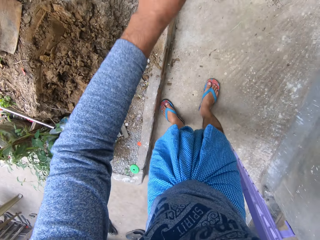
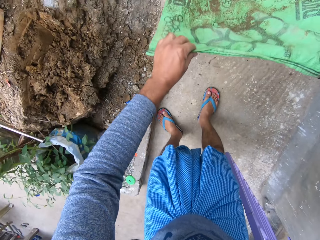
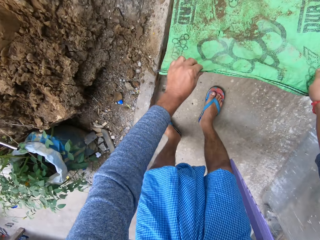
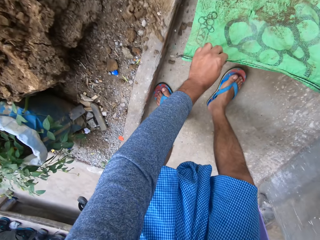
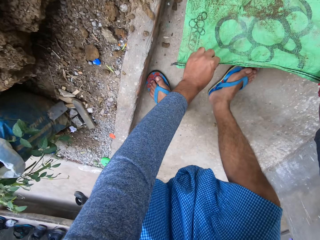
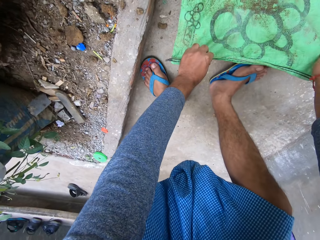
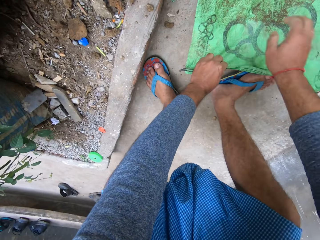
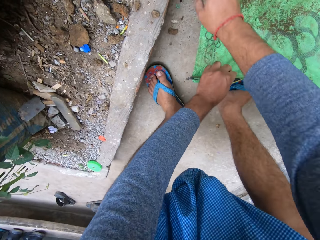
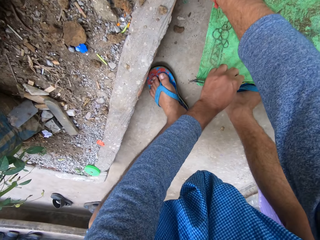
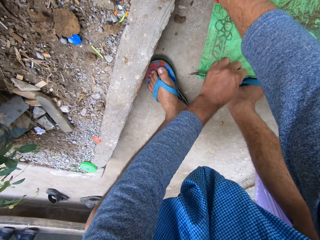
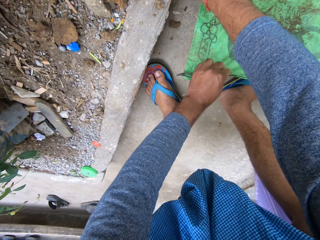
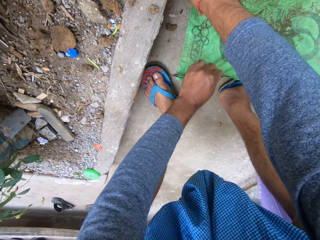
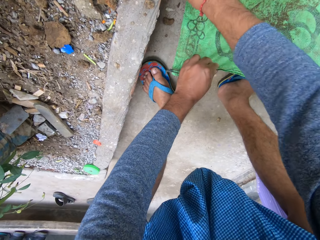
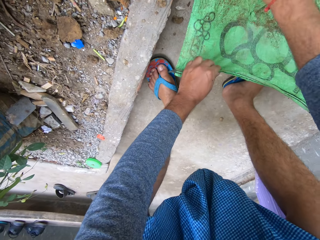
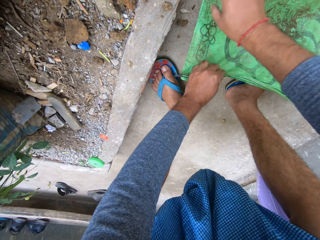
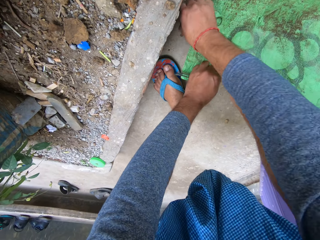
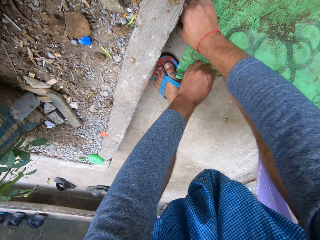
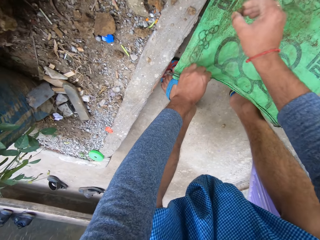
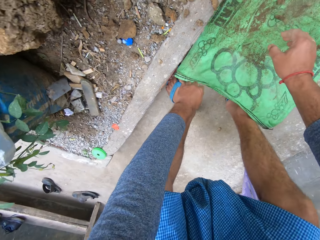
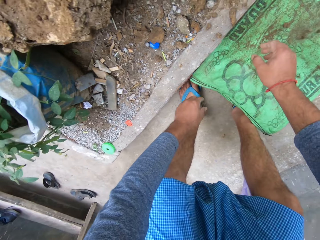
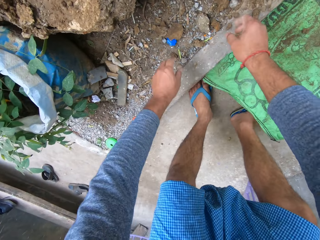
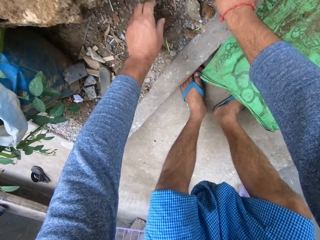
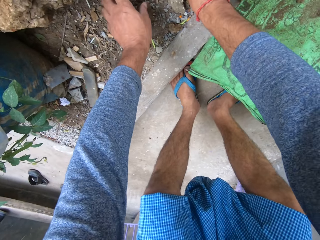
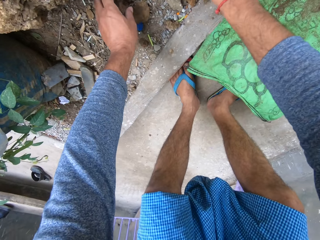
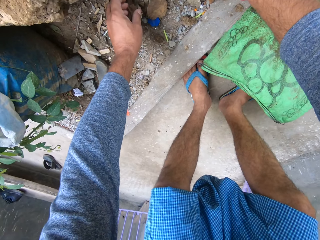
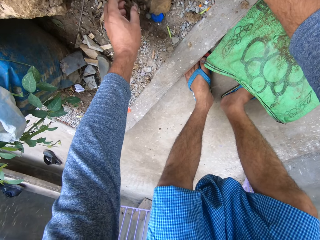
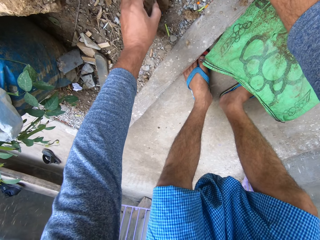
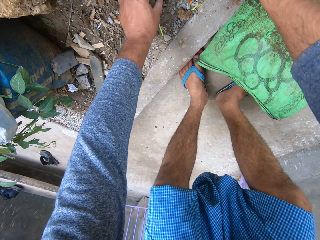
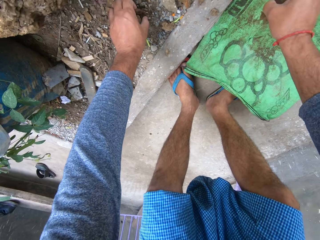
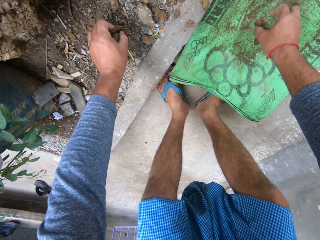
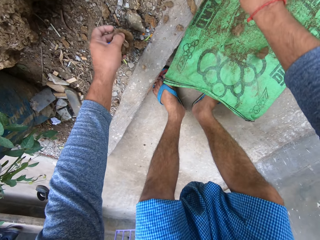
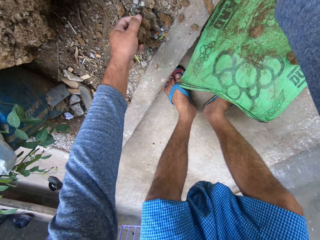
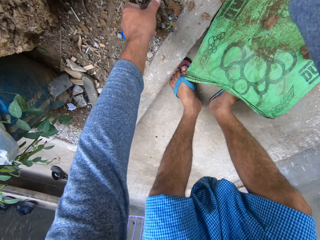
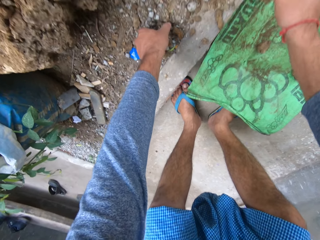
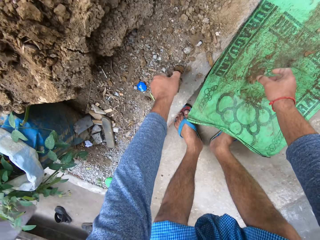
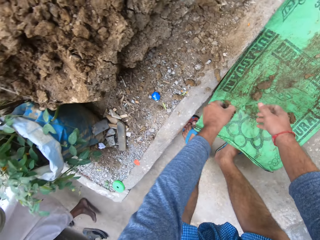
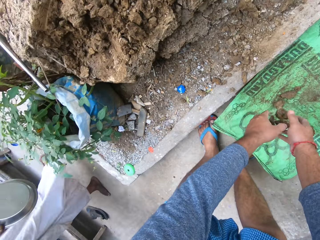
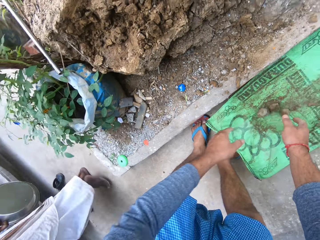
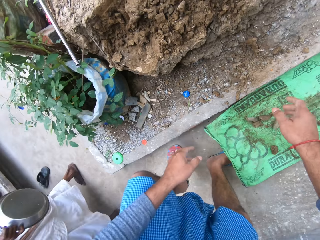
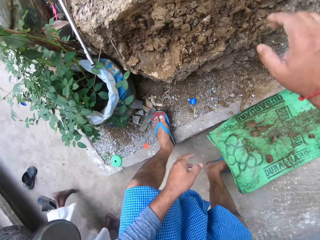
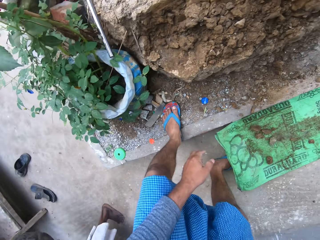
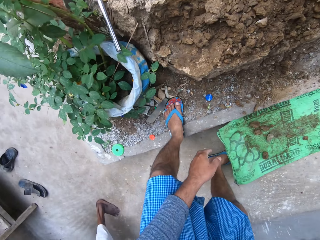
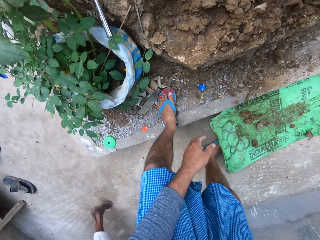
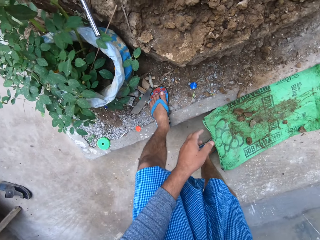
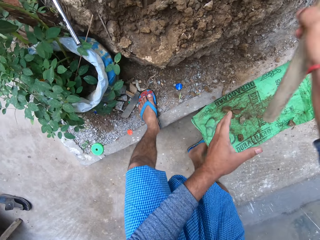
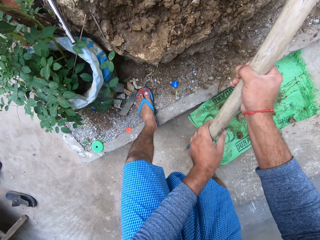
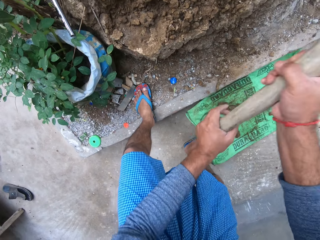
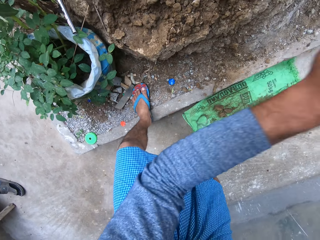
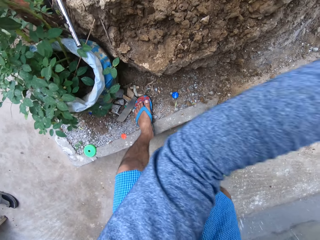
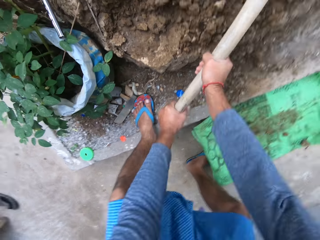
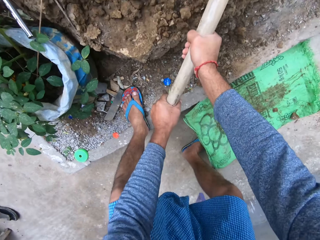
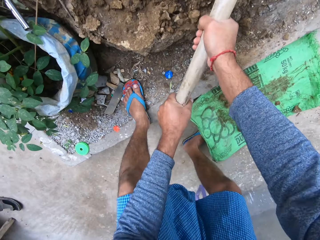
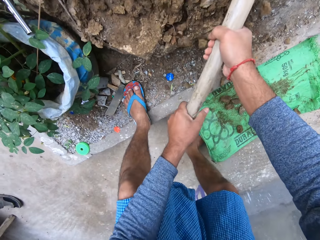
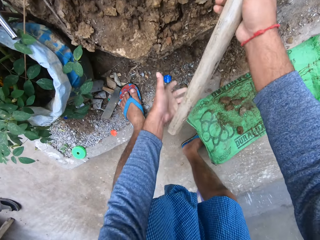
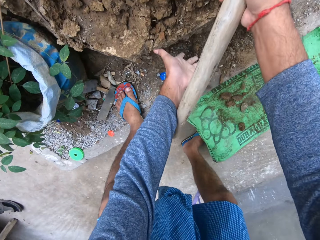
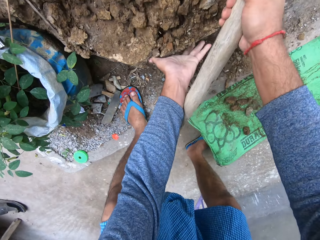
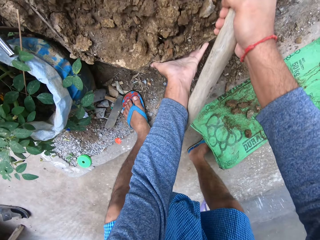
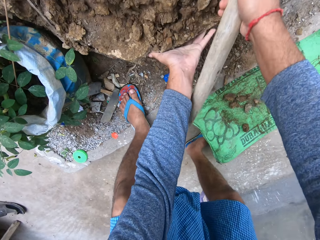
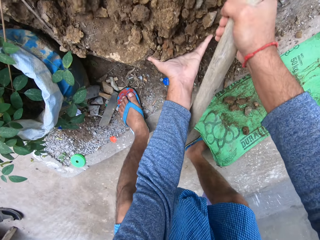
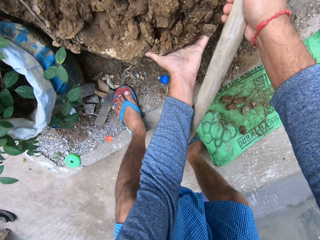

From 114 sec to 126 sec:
The camera wearer arranges the sack on the ground. They collect the soil on the sack. They pack the soil onto the sack. They pick up the hoe. They break the soil onto the sack. They dig the ground with the hoe.

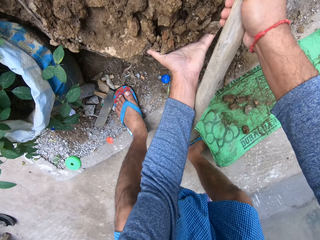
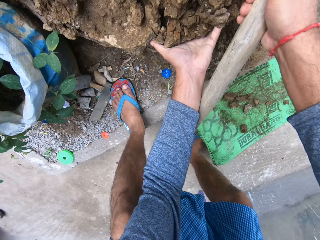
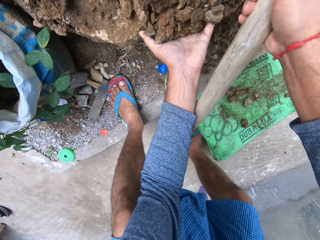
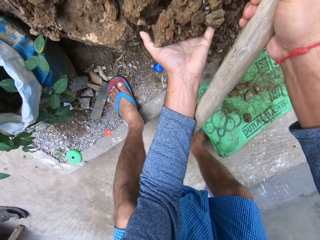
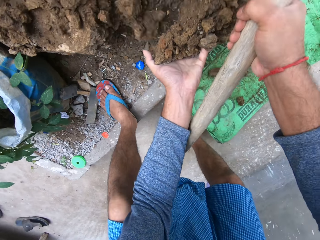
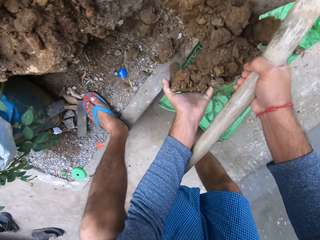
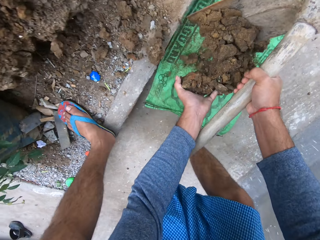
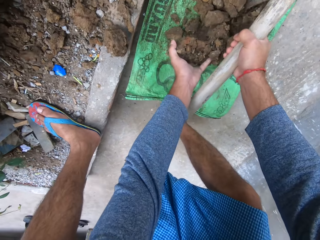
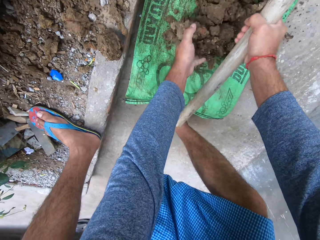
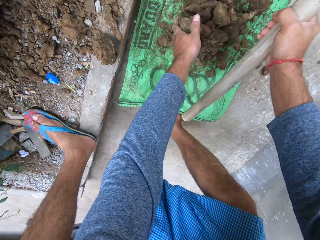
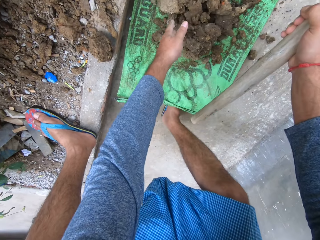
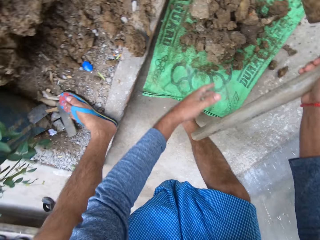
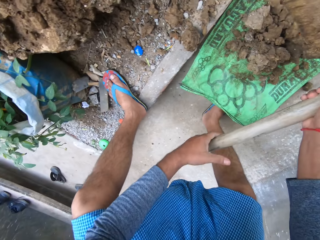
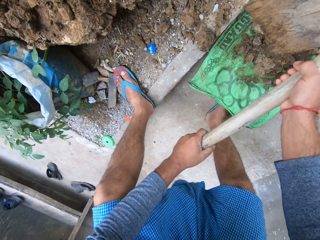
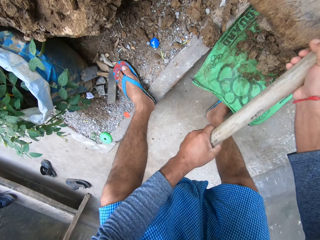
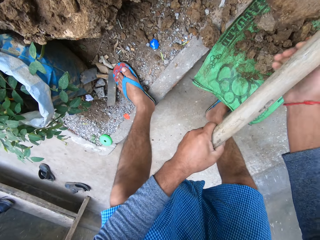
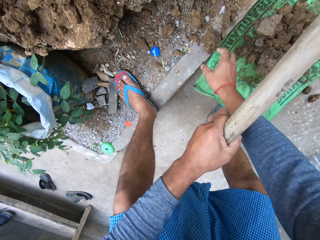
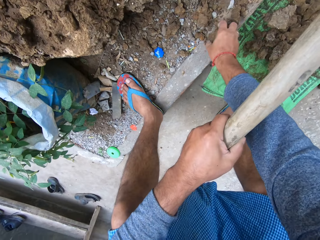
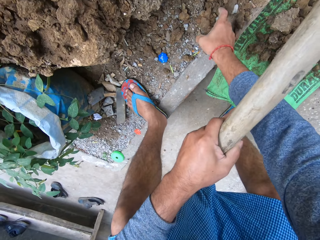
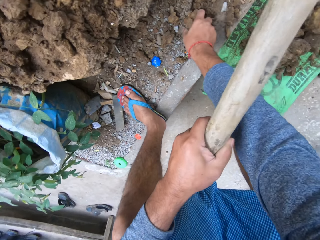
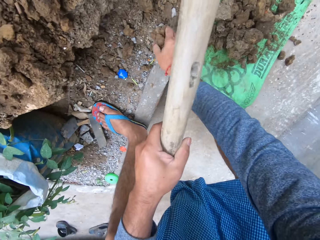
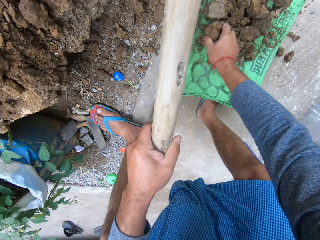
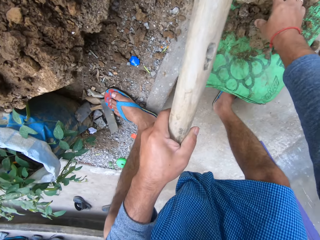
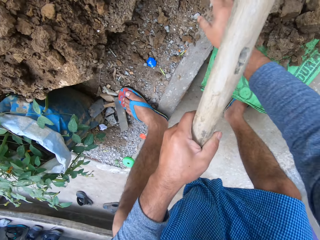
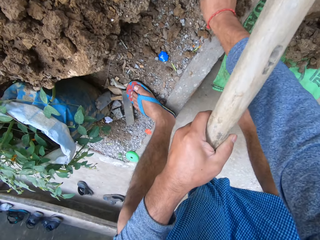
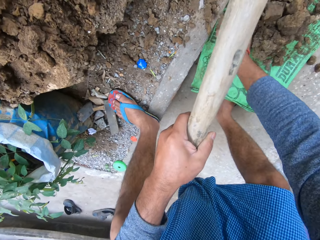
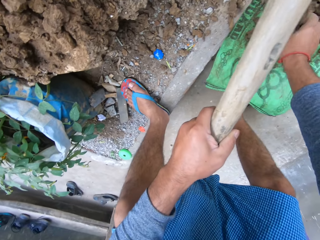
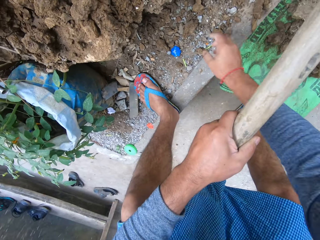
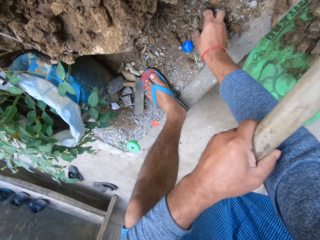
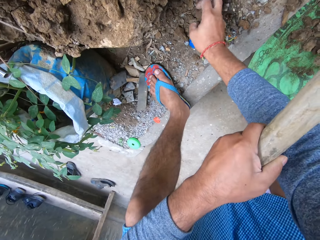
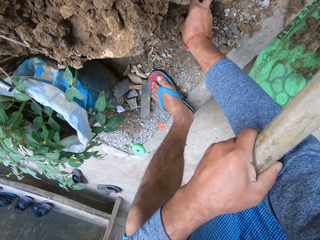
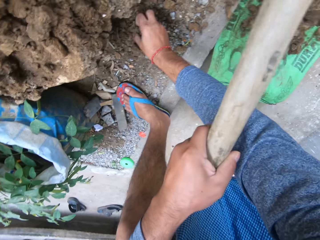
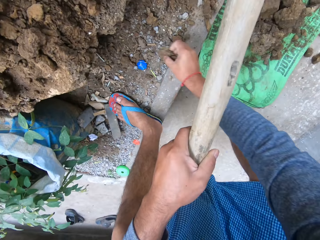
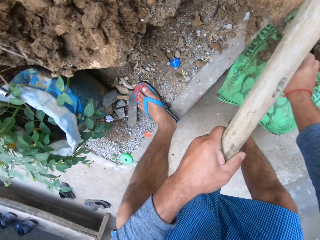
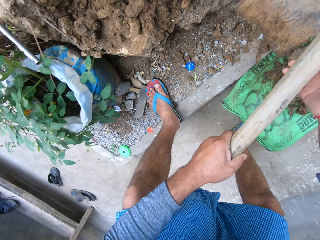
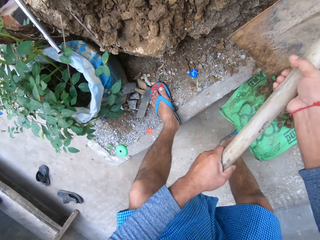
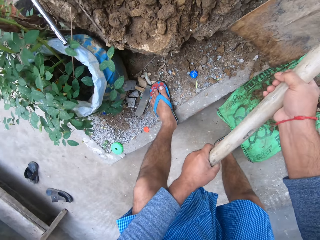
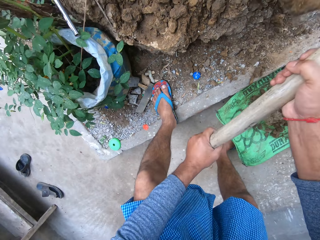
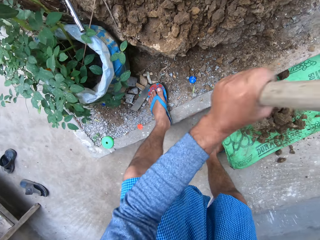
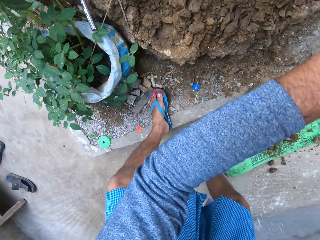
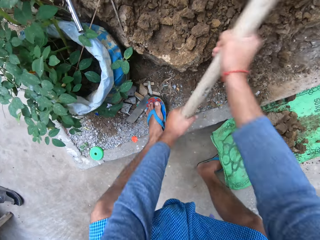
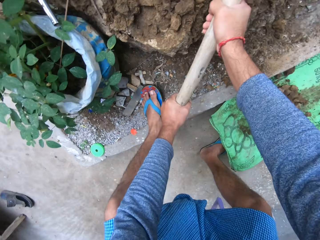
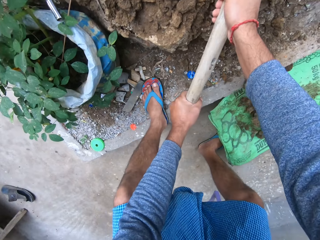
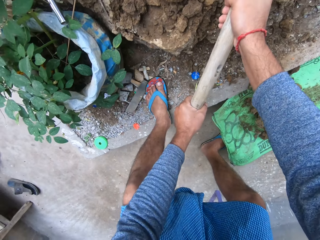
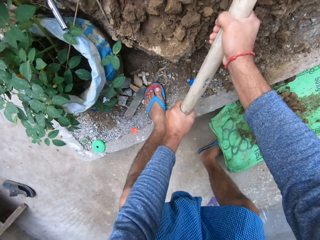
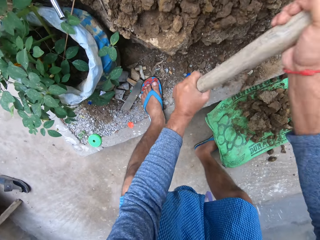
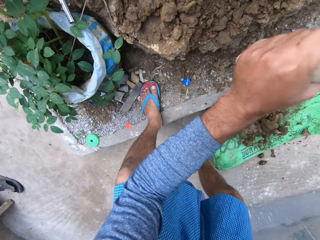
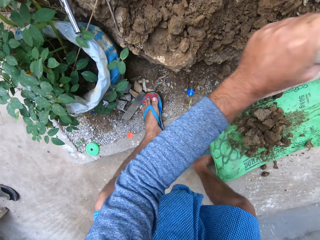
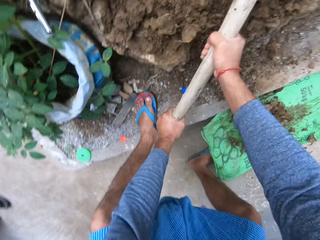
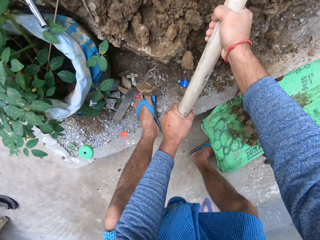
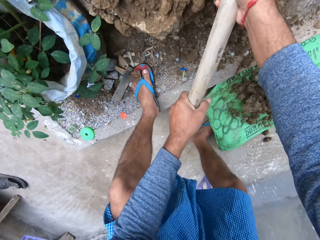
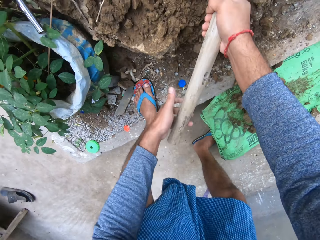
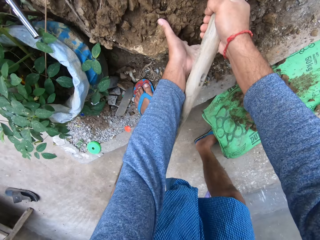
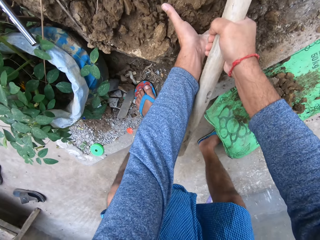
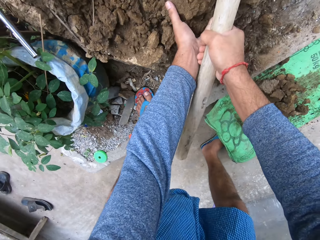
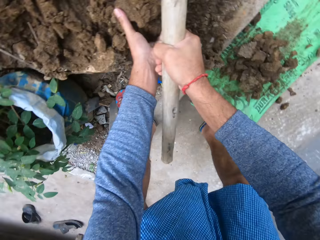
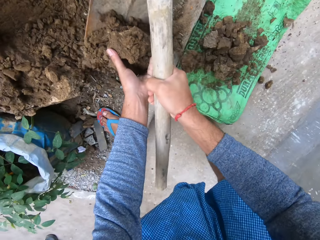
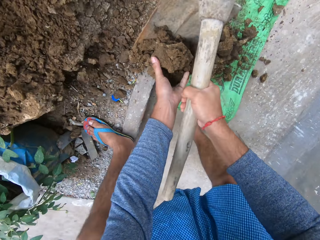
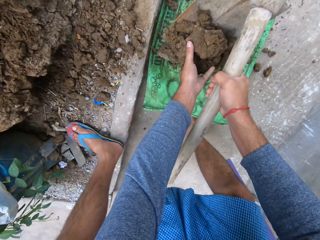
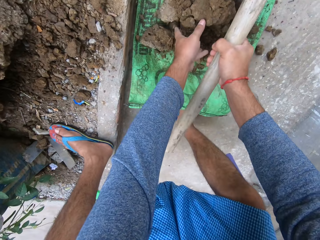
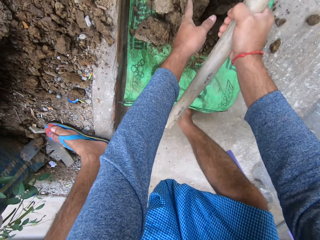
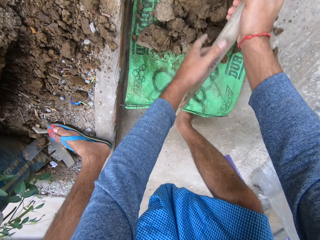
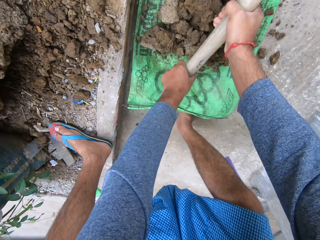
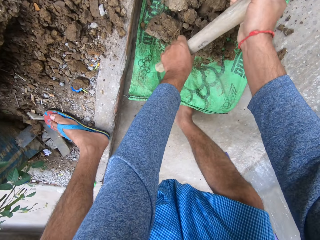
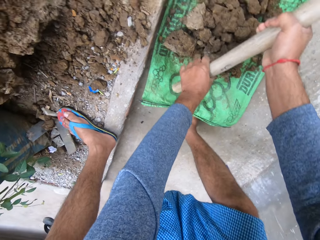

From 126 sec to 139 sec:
The camera wearer collects the soil on the sack. They dig the ground with a hoe. They collect the soil on the sack.
